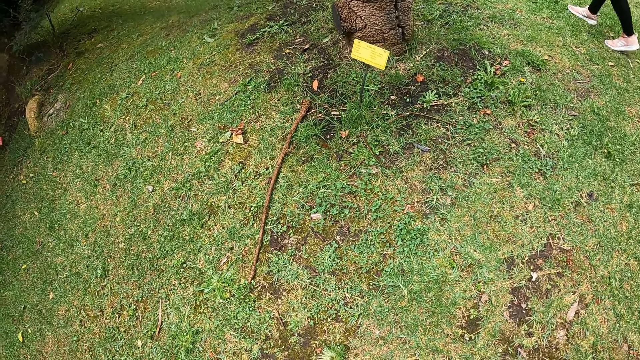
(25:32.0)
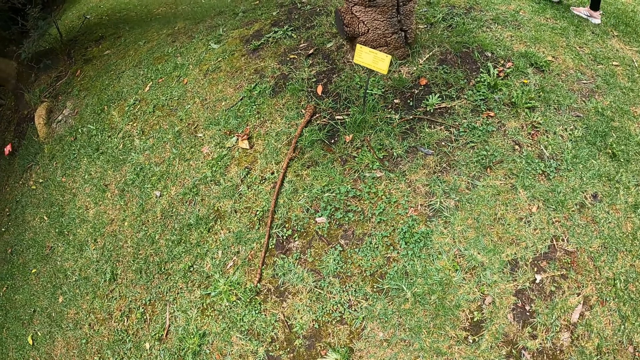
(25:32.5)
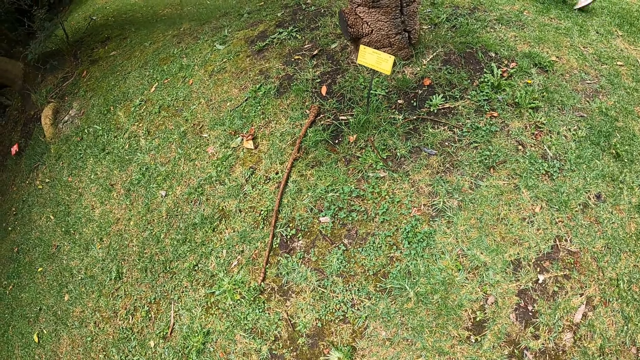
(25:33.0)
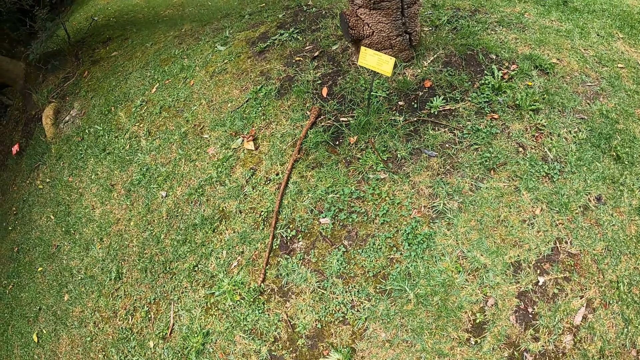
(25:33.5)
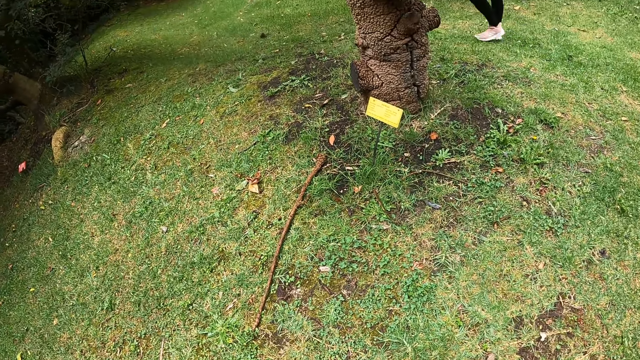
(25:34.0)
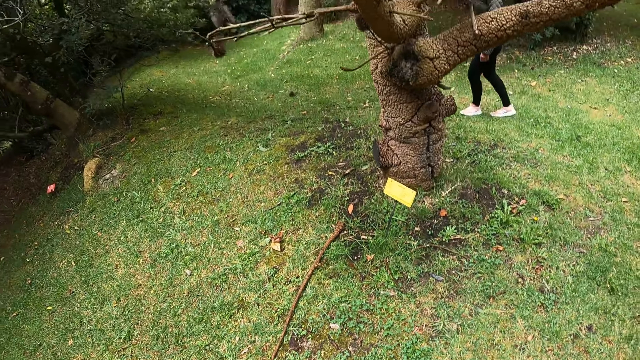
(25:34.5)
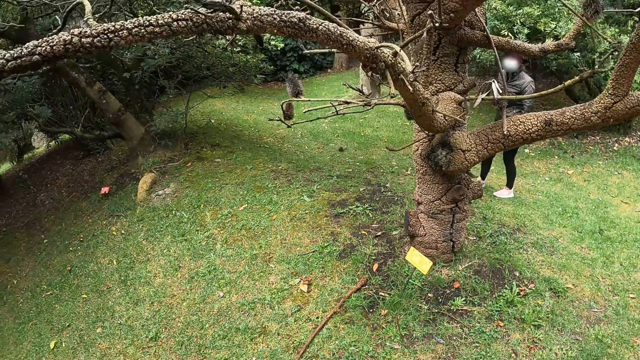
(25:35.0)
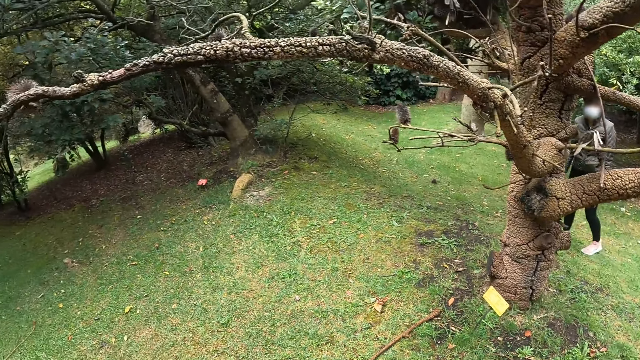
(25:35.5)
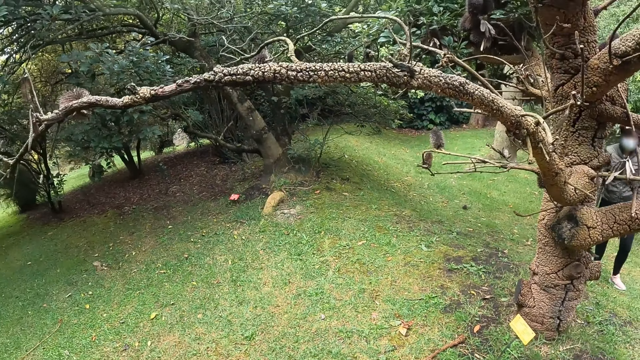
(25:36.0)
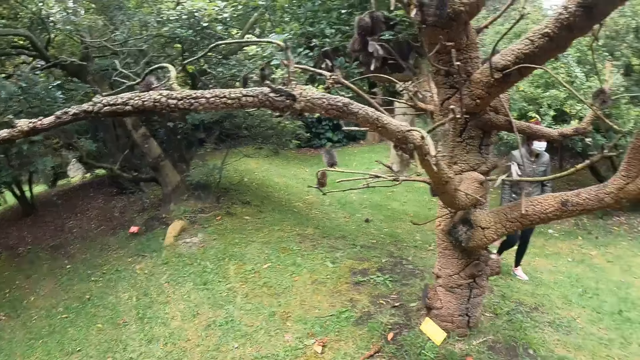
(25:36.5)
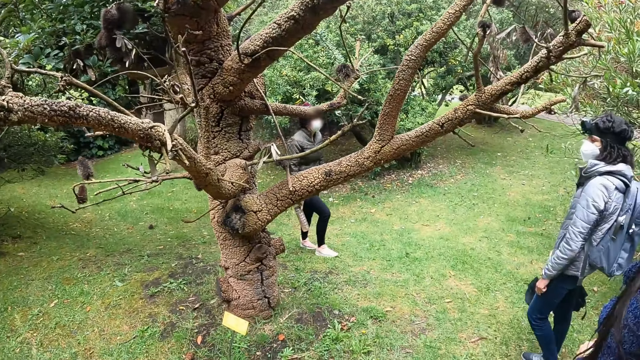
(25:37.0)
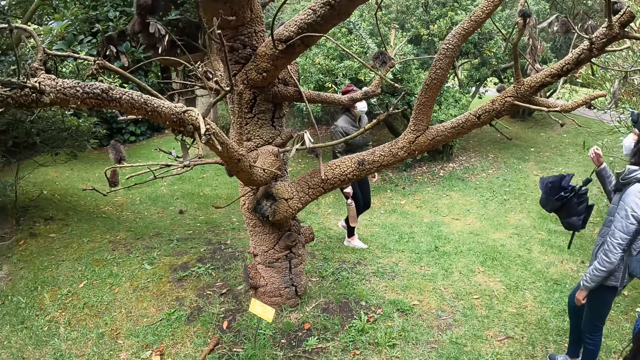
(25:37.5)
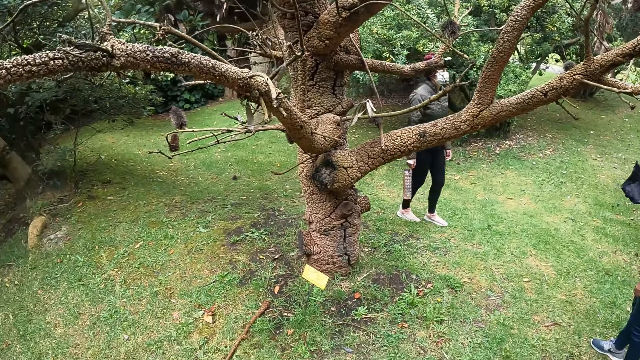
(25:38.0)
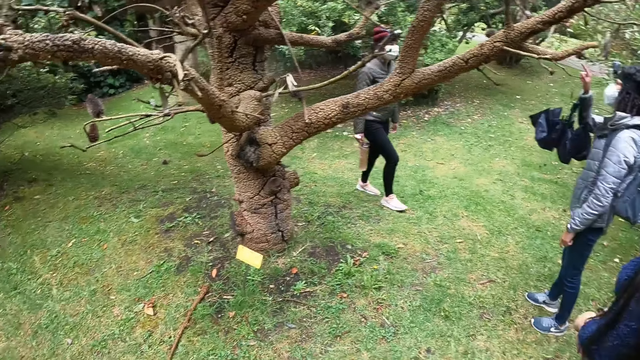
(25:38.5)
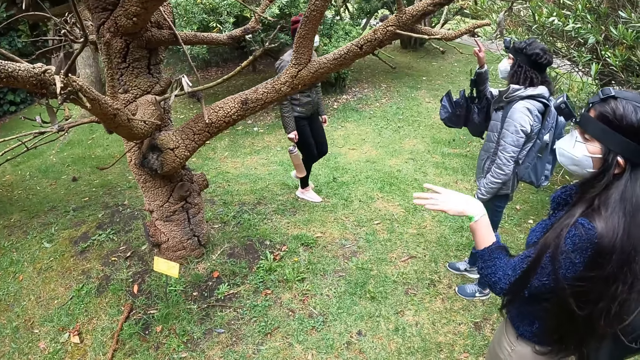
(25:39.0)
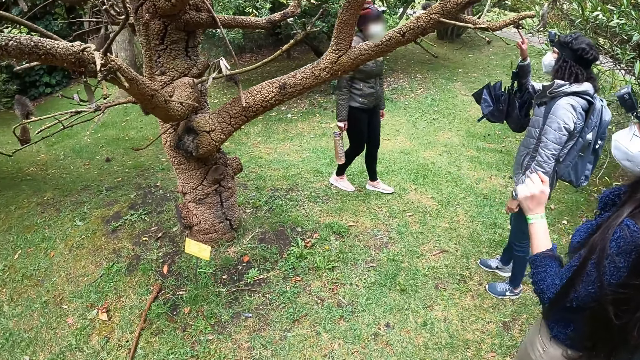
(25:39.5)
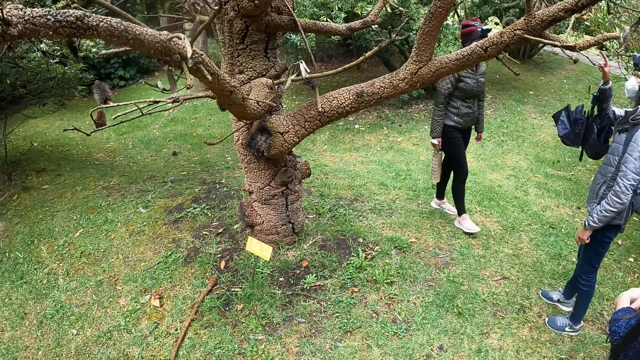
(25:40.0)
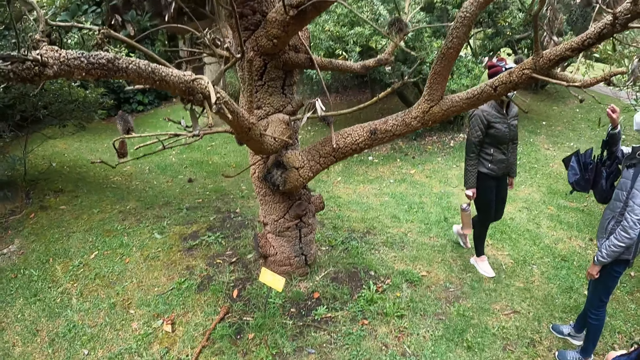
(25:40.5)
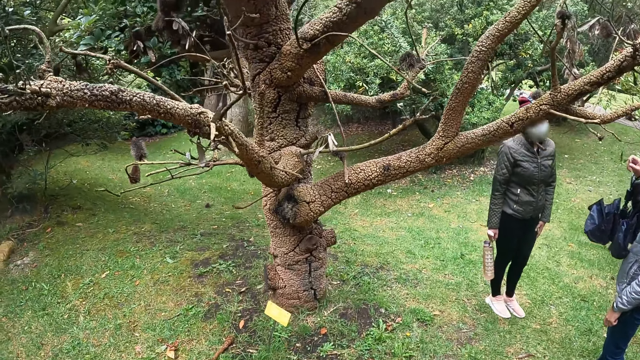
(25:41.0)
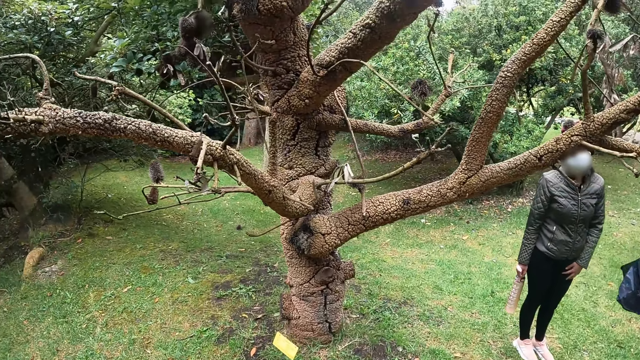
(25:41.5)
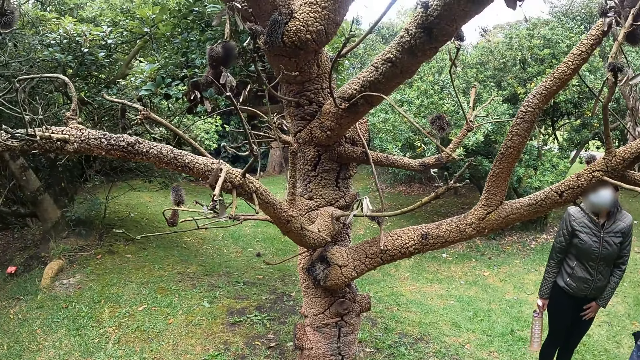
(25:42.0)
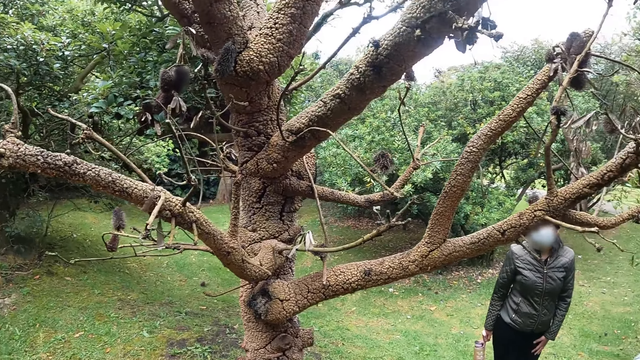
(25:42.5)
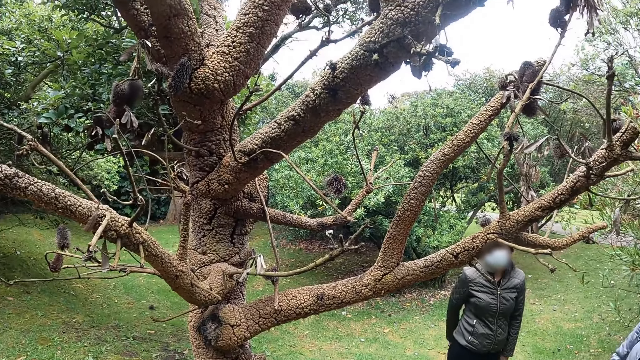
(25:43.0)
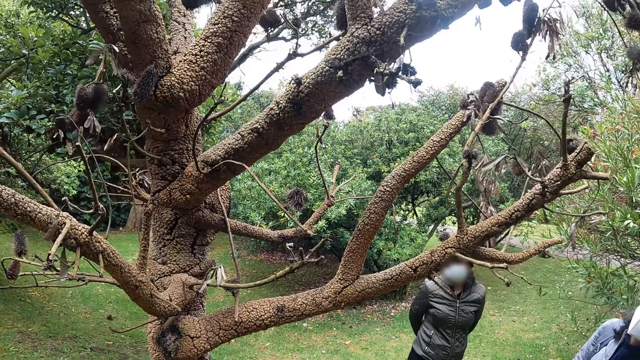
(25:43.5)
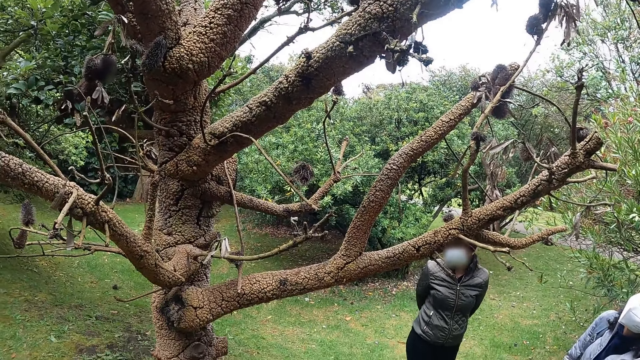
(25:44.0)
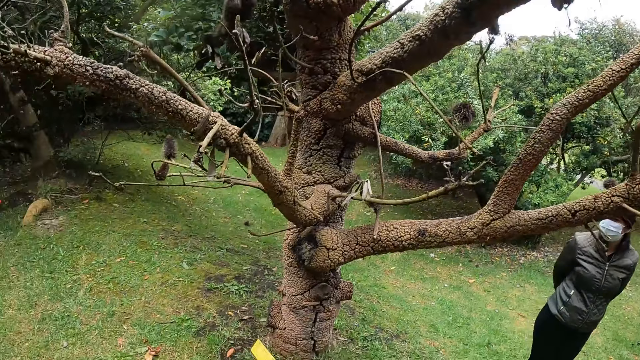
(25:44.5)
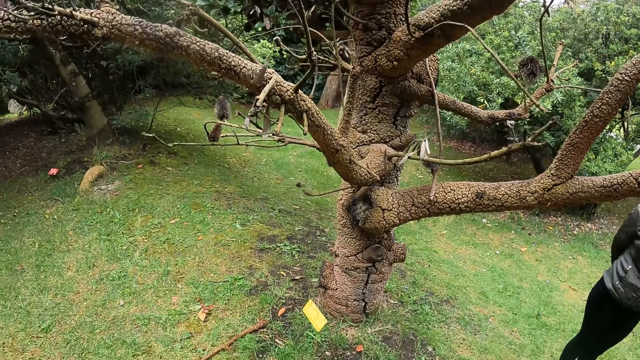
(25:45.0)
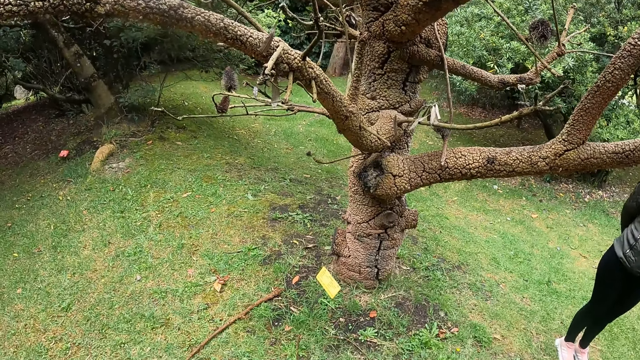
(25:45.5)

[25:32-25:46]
A woman walks forward. The camera wearer looks around the tree. Another woman raises her right hand and points at a branch on the tree with her right hand. A third woman points at a branch on the tree with her left hand. The first woman walks towards the second woman. The camera wearer looks around the tree.

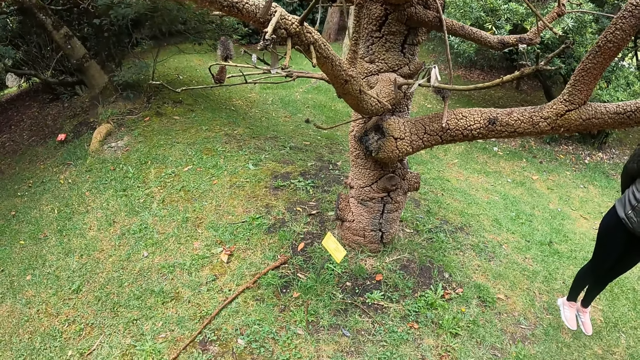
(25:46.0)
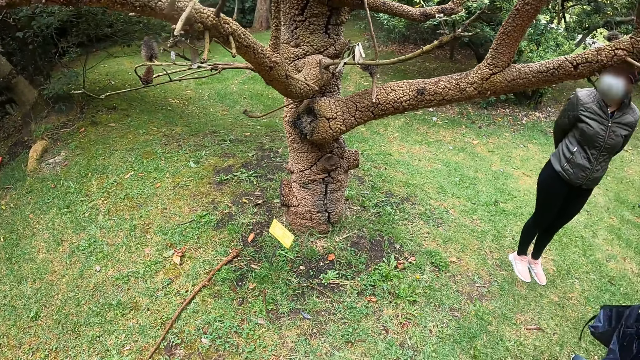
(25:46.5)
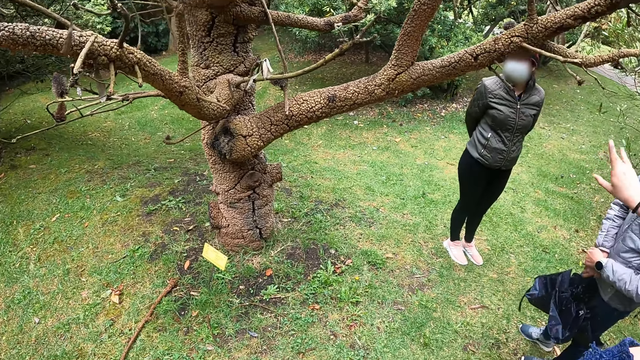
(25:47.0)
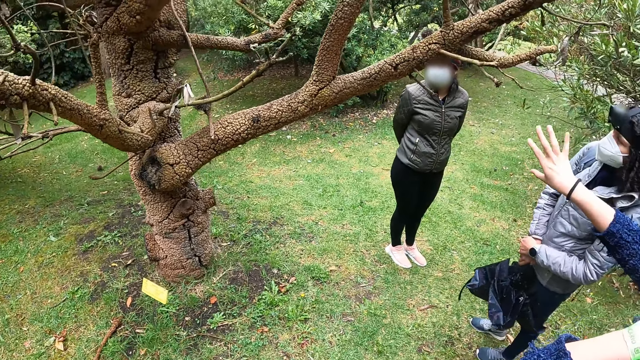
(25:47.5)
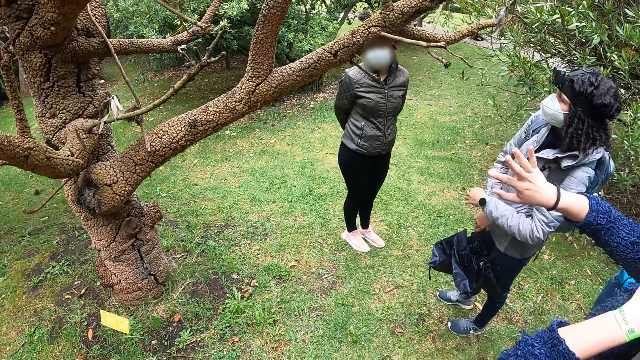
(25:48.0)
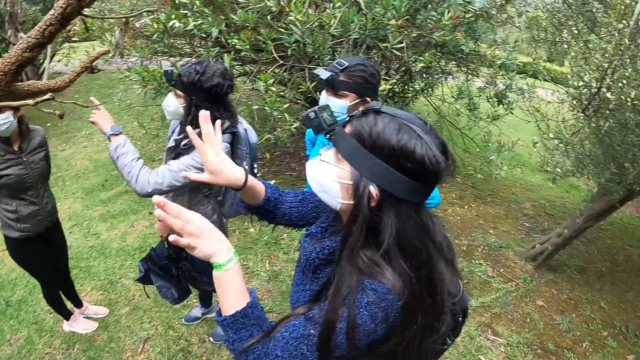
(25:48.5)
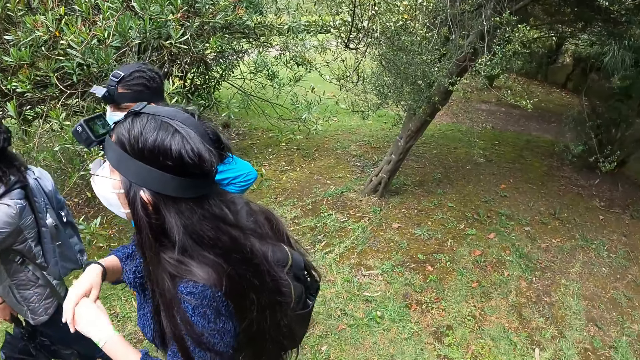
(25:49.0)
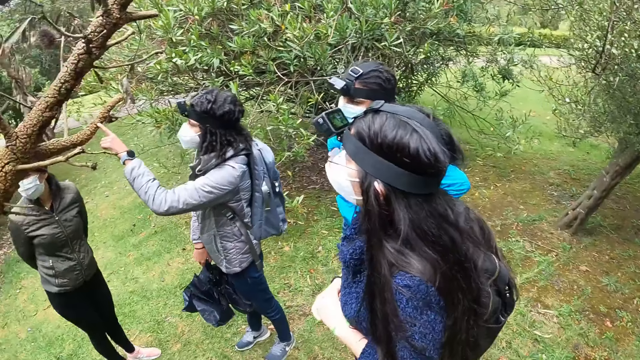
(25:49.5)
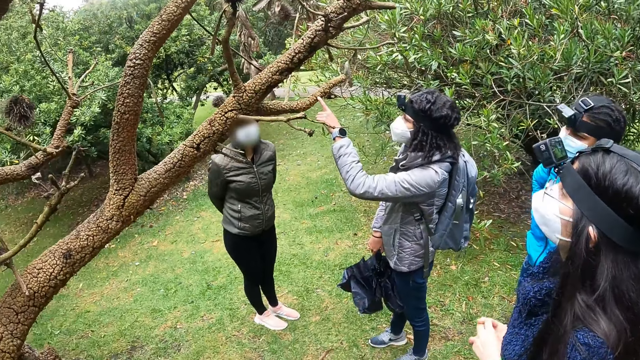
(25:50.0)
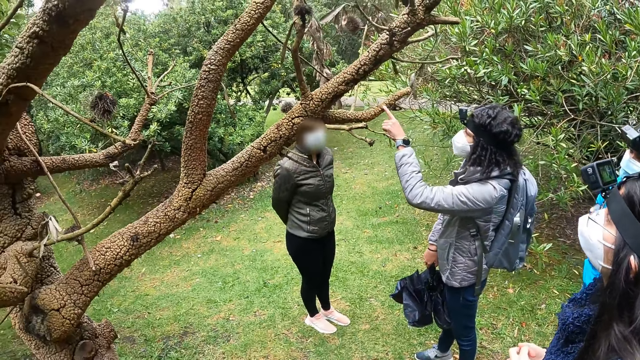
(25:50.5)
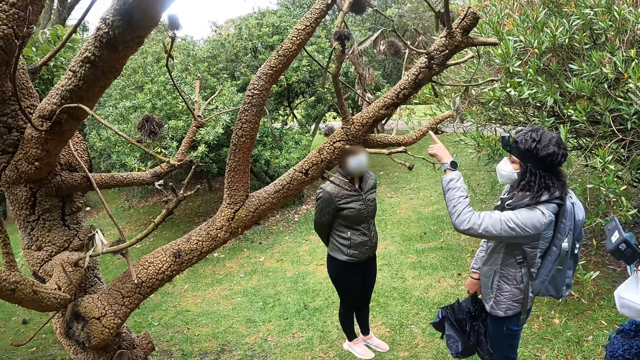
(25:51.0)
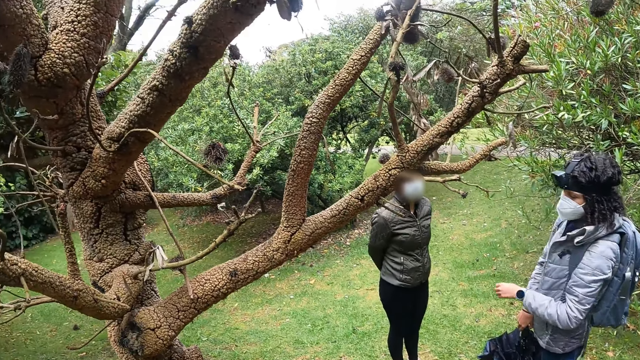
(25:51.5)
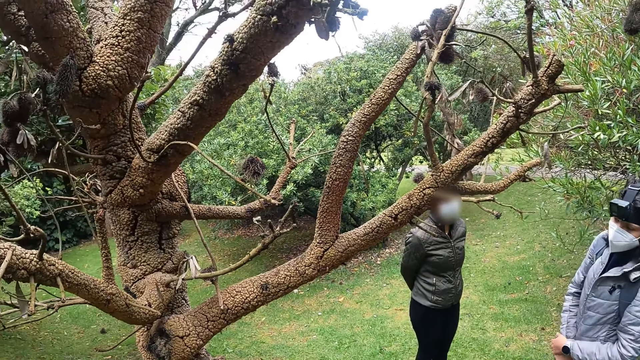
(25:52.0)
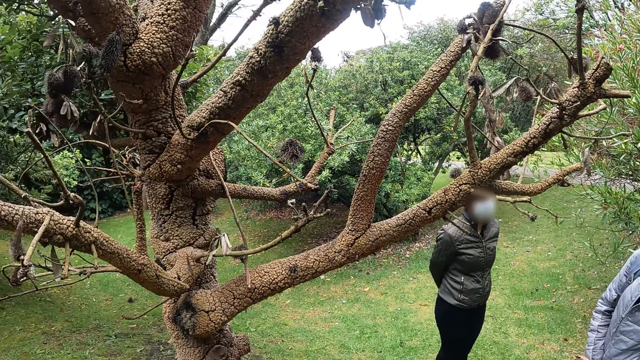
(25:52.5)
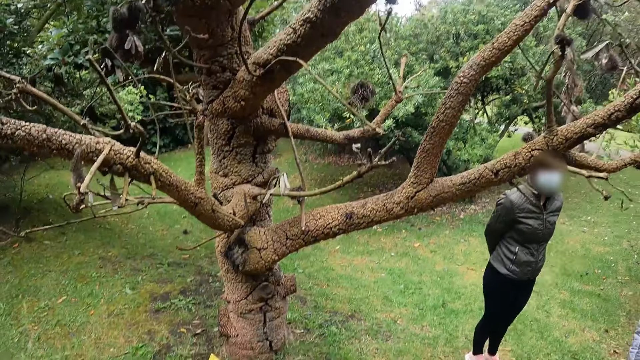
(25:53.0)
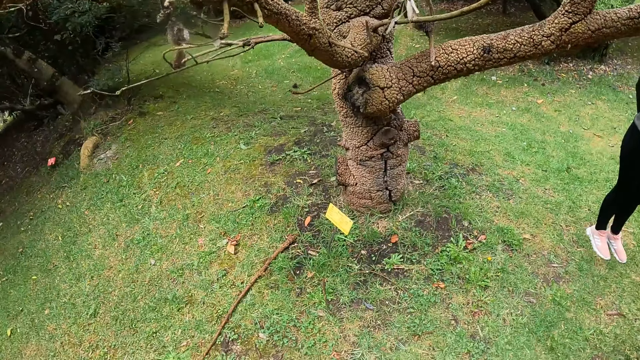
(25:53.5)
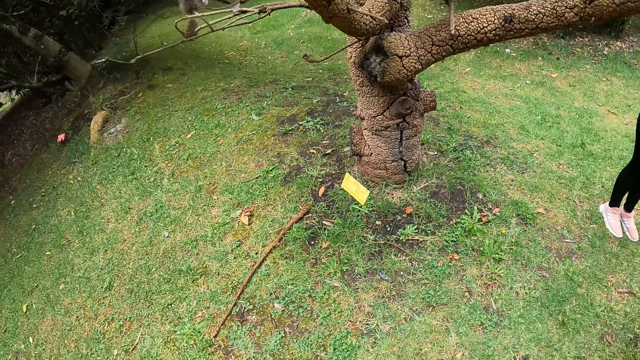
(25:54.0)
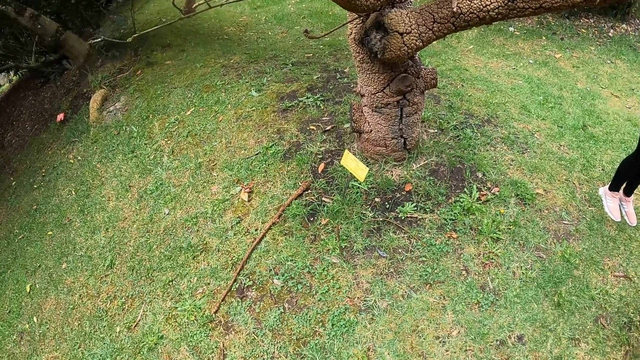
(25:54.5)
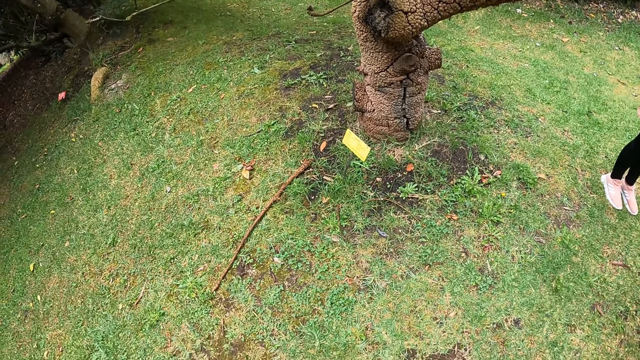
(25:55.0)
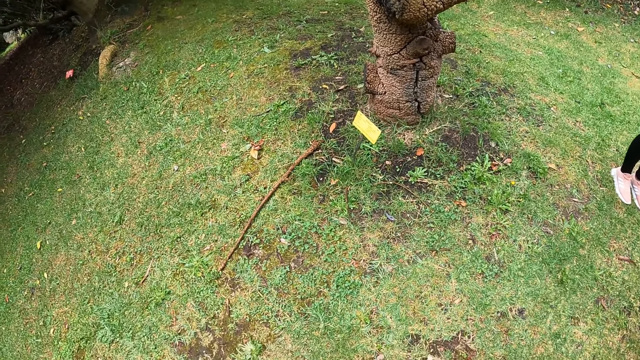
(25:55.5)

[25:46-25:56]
A woman raises her right hand towards the tree. Another woman gestures at the camera wearer. A third woman touches a branch on the tree with her left hand. The third woman points at the tree. The camera wearer looks at the tree tag on the ground.
